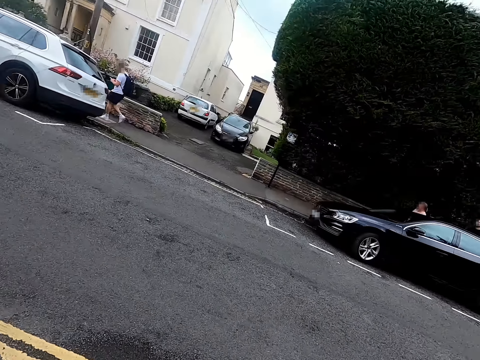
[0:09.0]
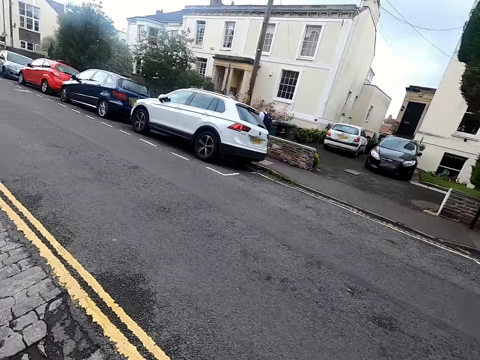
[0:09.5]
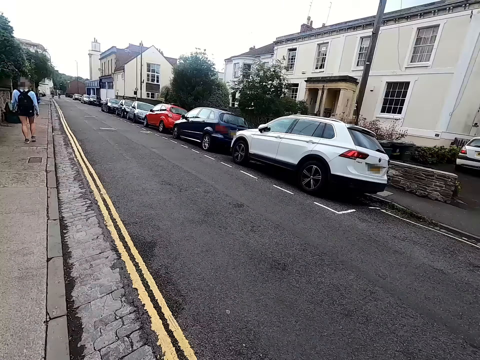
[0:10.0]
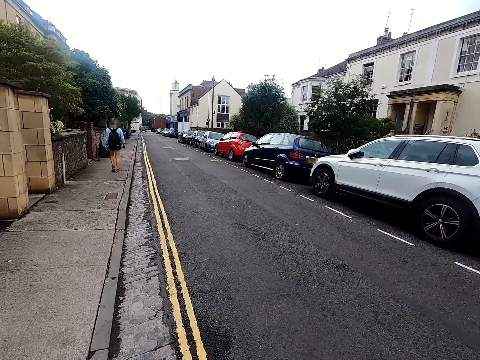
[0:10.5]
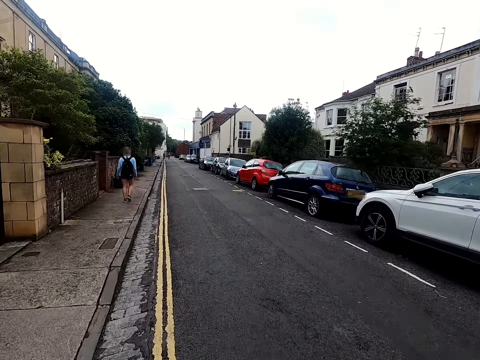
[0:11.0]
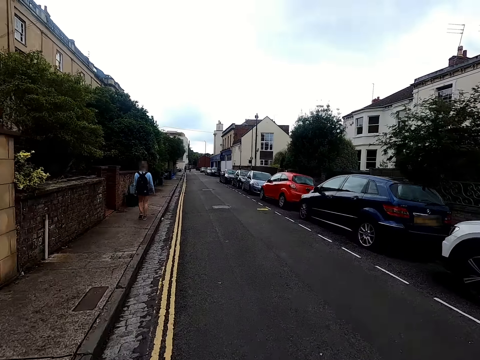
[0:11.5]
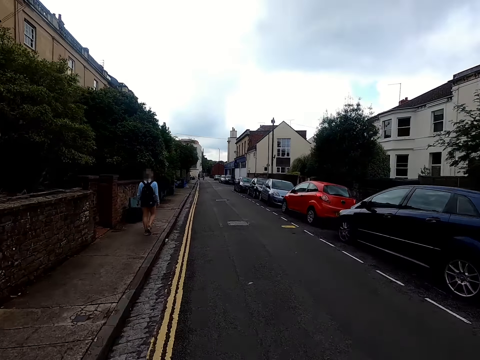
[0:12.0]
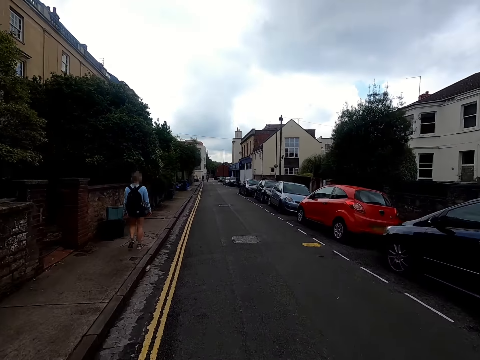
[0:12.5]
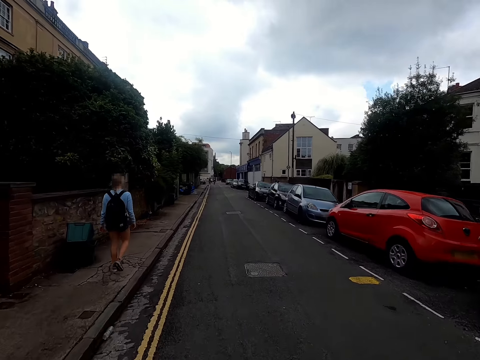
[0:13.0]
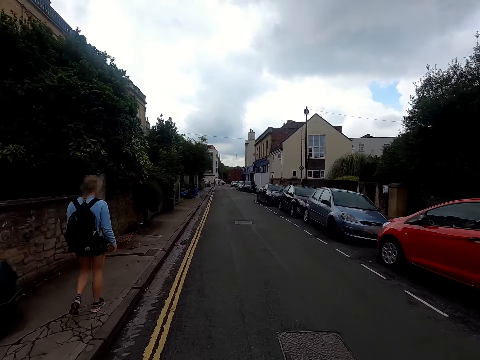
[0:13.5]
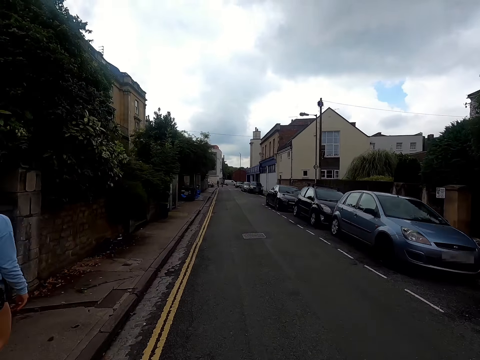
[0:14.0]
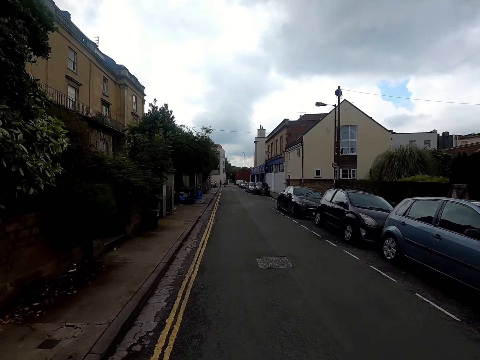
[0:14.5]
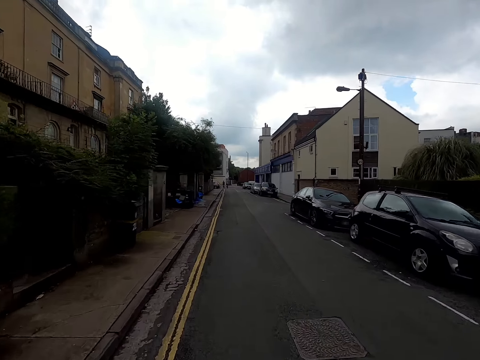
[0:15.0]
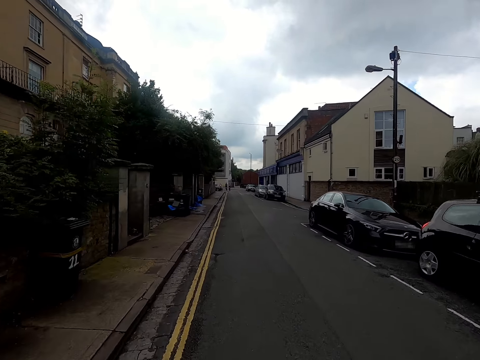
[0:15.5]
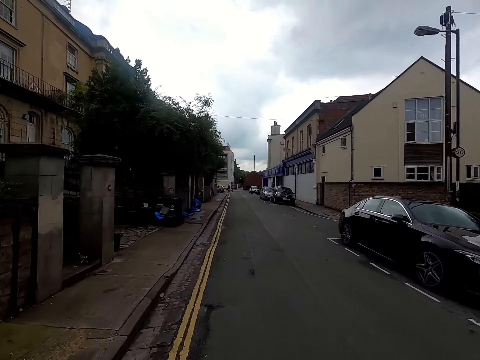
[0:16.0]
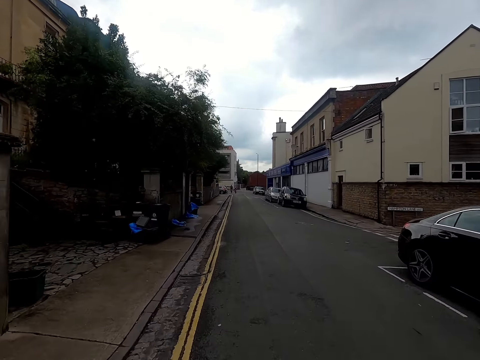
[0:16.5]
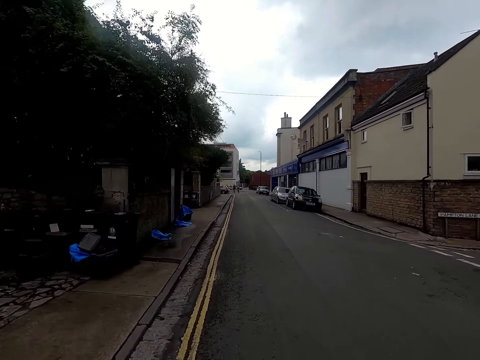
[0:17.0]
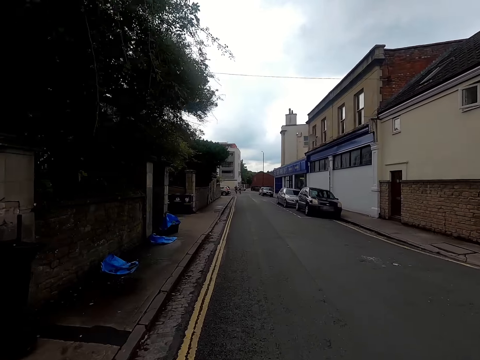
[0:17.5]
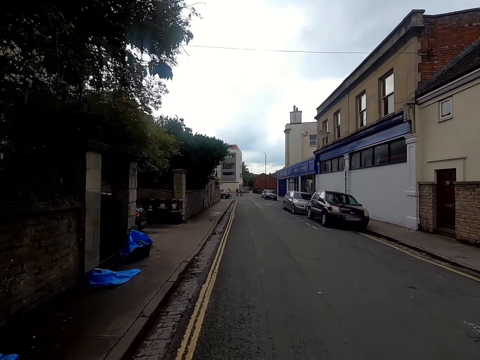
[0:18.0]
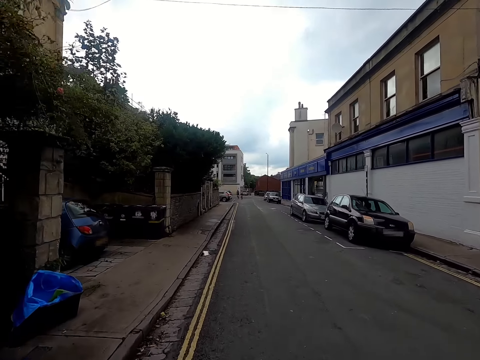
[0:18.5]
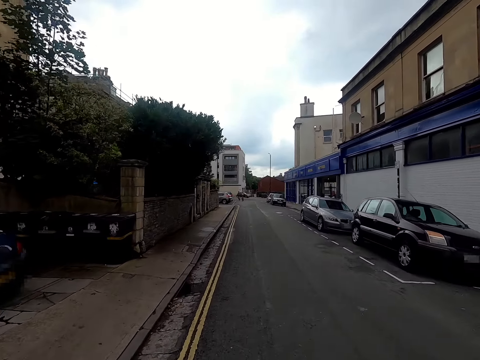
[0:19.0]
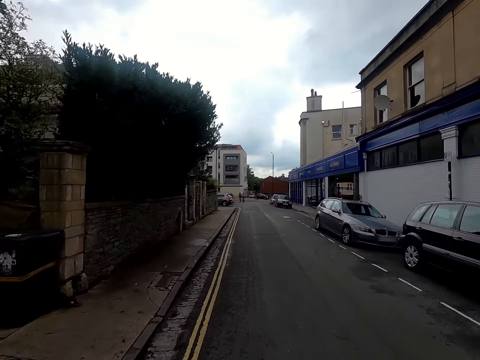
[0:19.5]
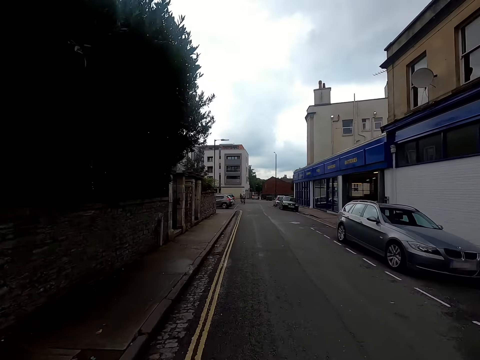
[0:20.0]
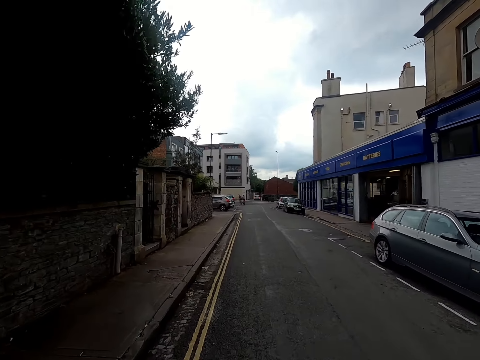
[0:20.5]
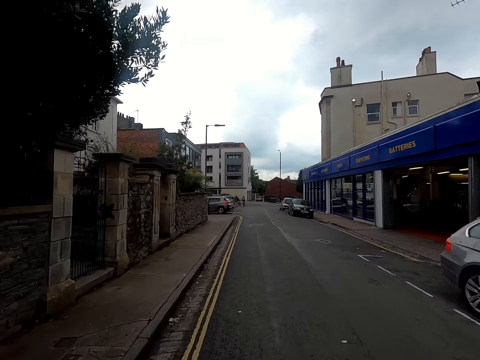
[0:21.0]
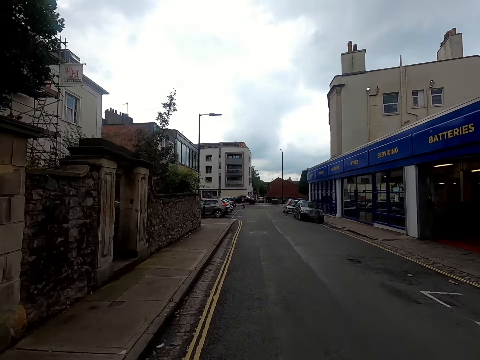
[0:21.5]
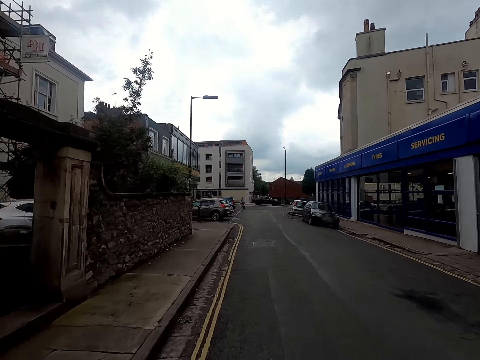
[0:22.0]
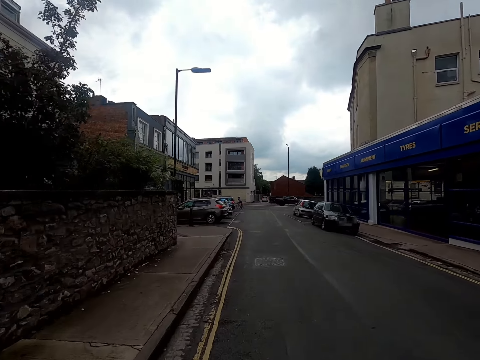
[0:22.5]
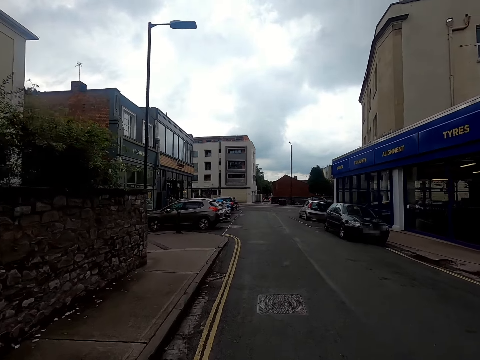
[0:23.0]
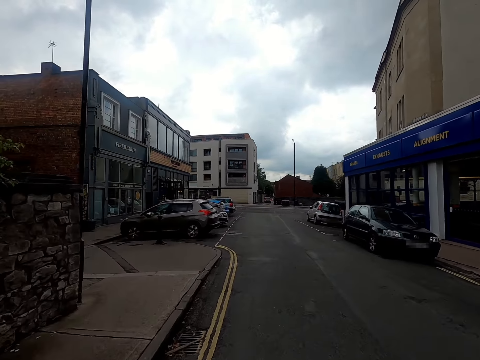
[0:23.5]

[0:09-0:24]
The camera wearer starts to pedal on the road. They ride a bicycle along the walkway on the road. They ride the bicycle past the woman on the walkway.

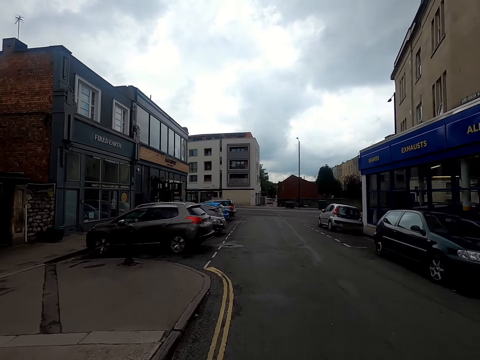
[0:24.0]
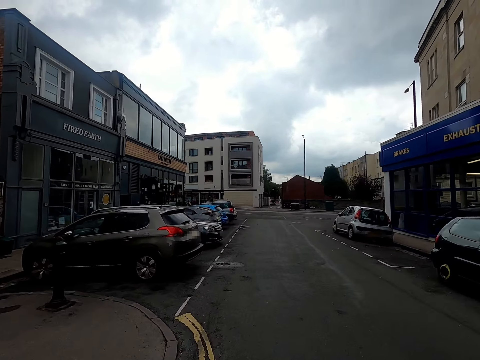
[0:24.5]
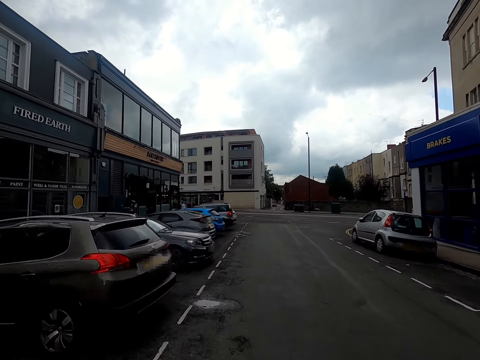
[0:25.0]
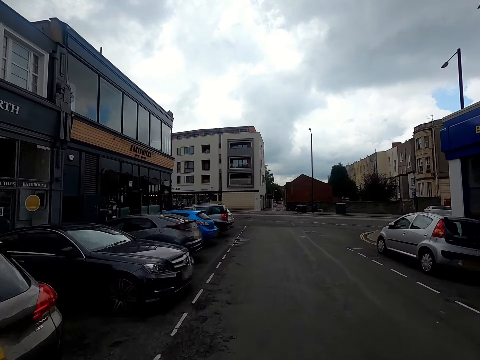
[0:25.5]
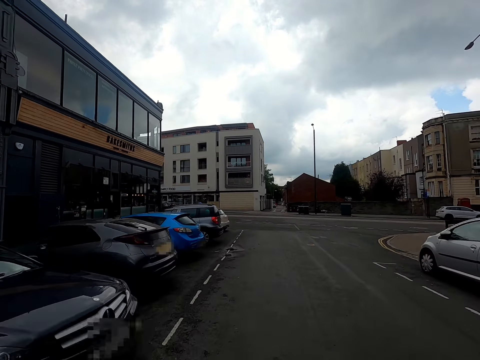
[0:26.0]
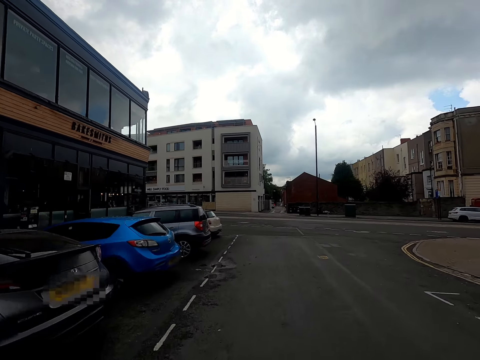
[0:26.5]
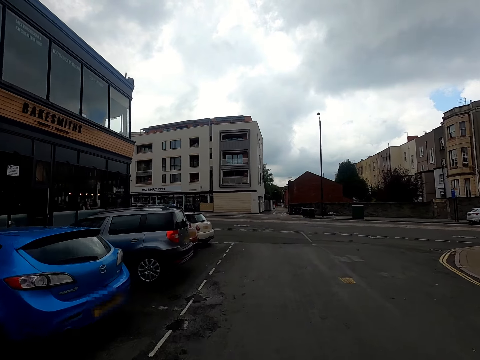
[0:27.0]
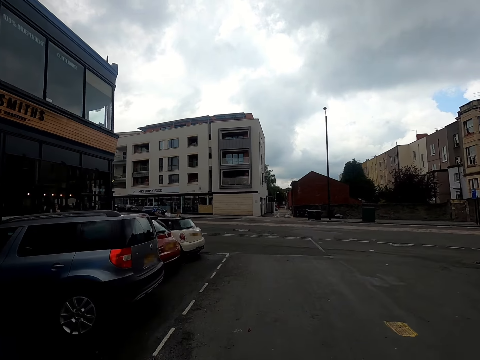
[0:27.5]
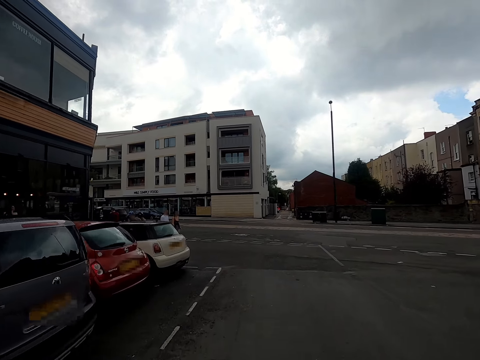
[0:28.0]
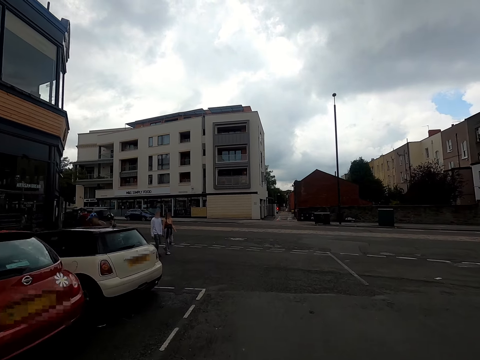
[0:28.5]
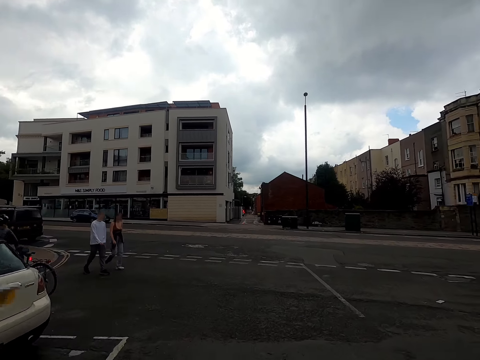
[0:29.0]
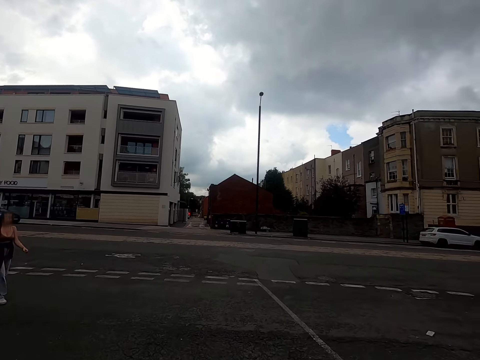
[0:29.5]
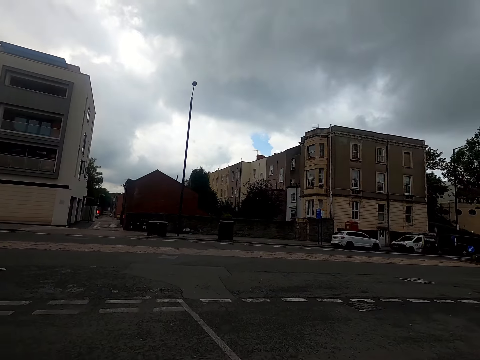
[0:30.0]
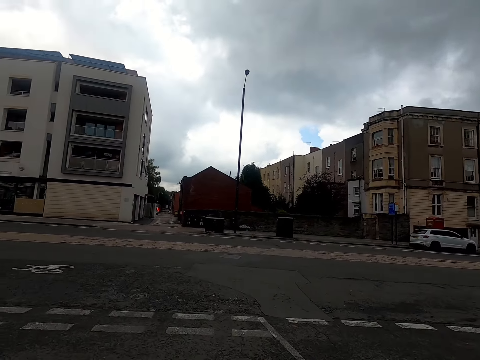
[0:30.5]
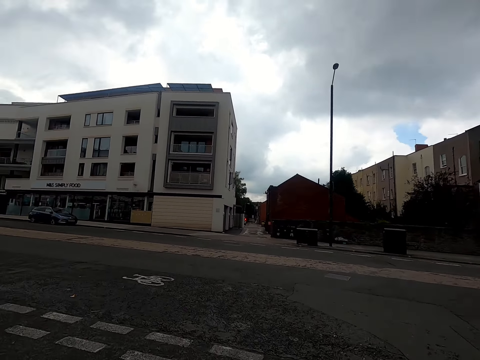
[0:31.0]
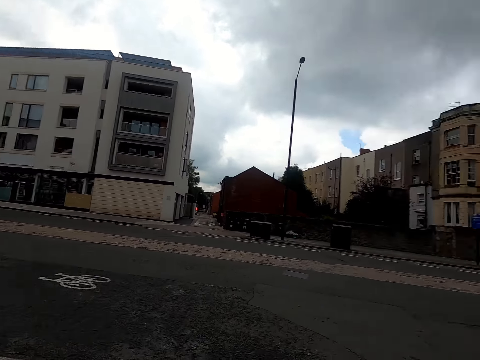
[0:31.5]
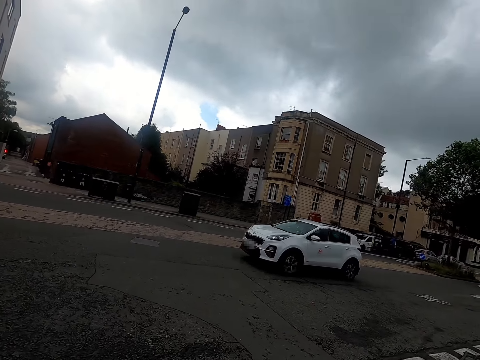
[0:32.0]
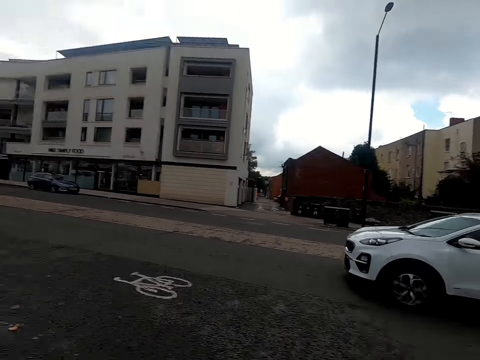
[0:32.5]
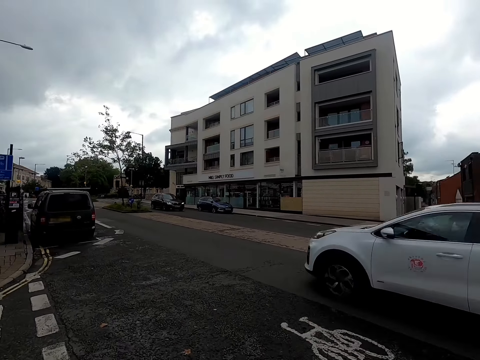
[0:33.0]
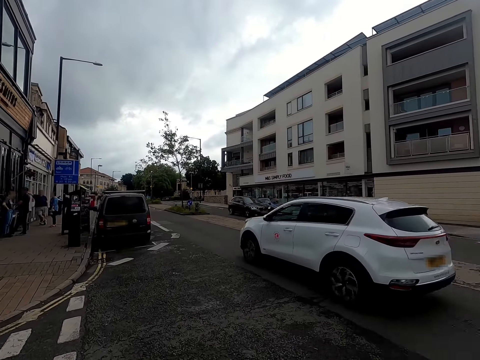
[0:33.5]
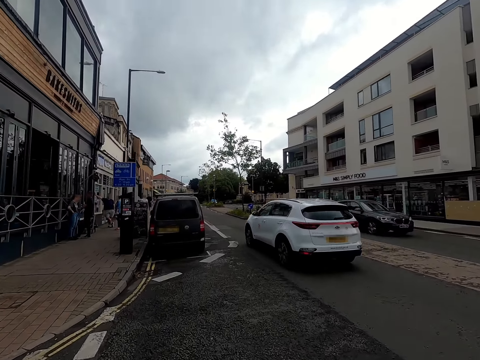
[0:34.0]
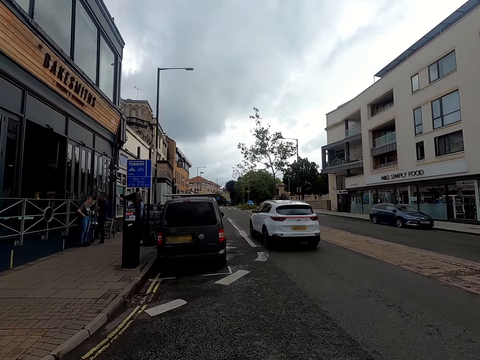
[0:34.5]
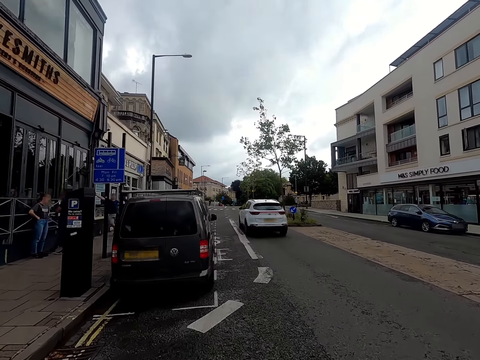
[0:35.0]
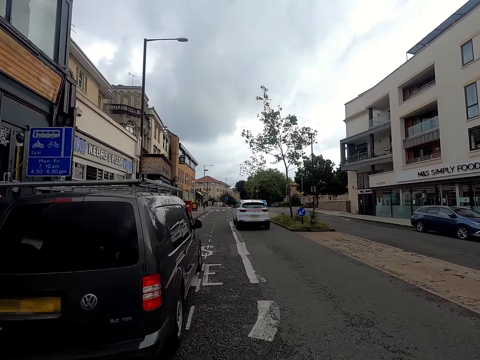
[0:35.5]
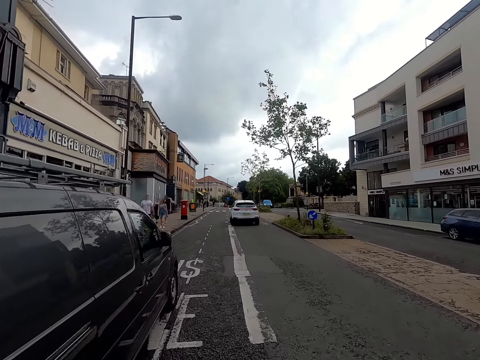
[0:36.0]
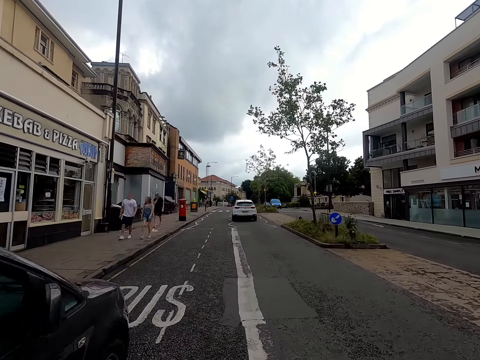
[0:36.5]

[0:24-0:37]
A man walks along the road. A woman walks along the road. The camera wearer looks on the right hand side of the road. They ride the bicycle on the road. They take a left turn of the road. A white car drives past the camera wearer on the road. The camera wearer rides the bicycle on the road.
